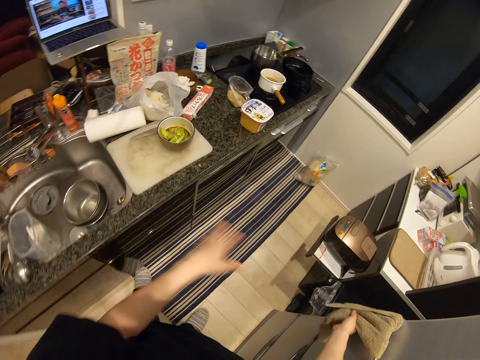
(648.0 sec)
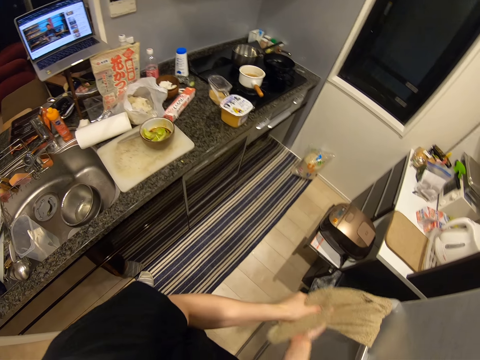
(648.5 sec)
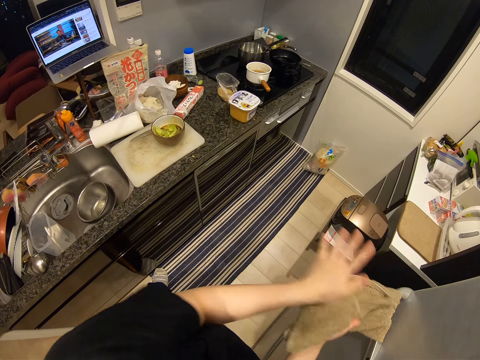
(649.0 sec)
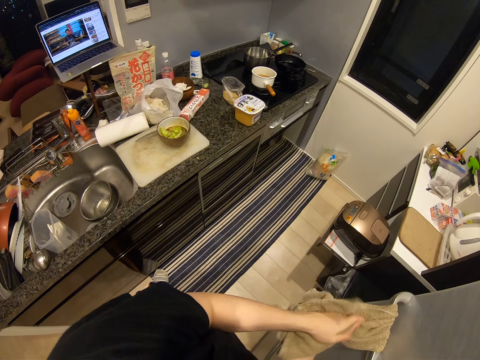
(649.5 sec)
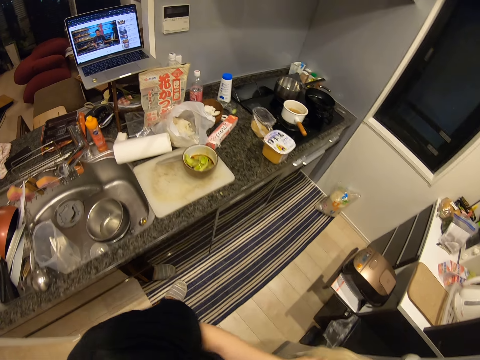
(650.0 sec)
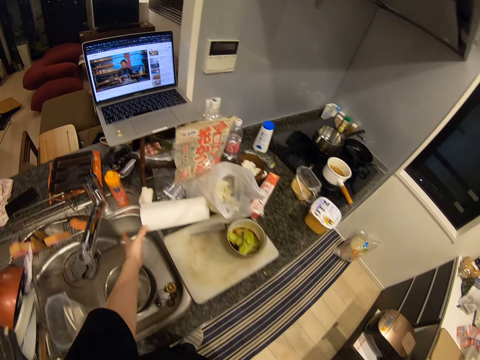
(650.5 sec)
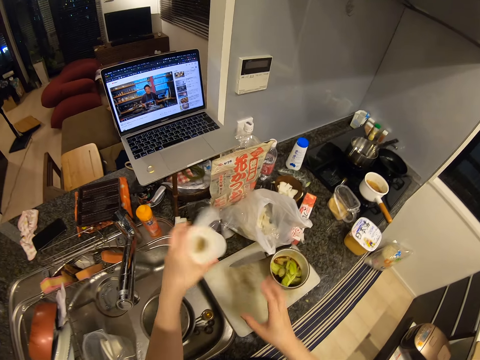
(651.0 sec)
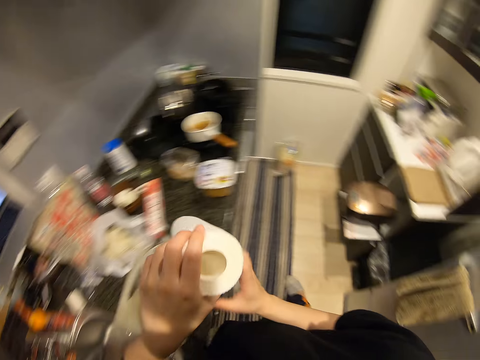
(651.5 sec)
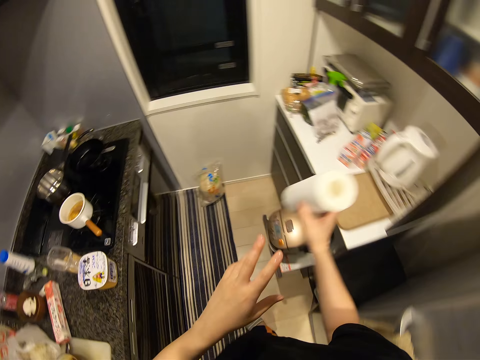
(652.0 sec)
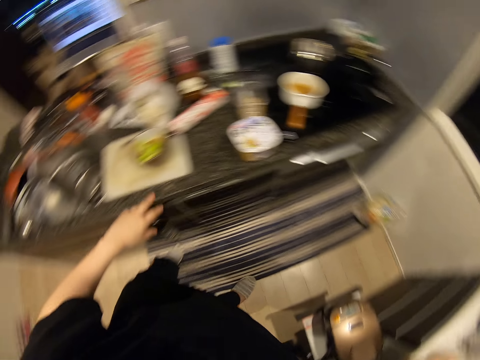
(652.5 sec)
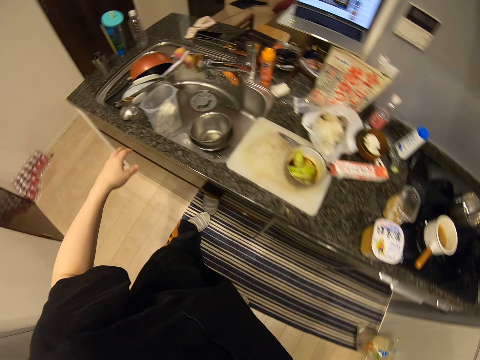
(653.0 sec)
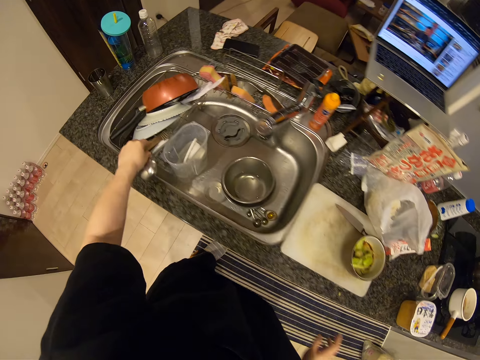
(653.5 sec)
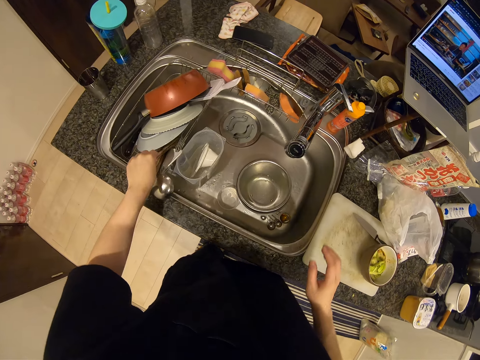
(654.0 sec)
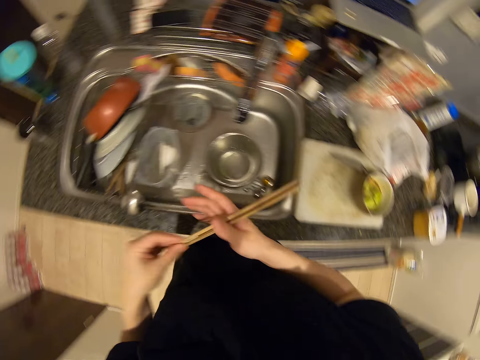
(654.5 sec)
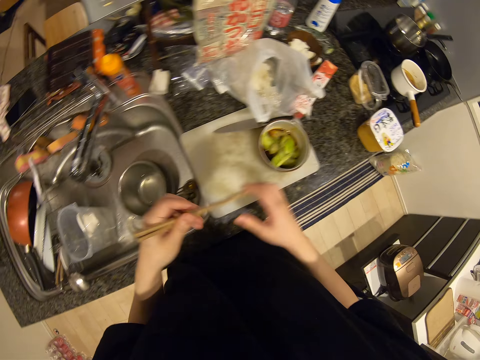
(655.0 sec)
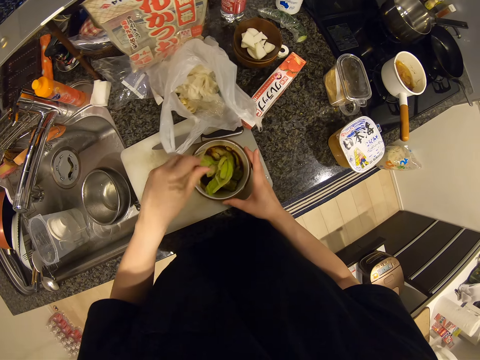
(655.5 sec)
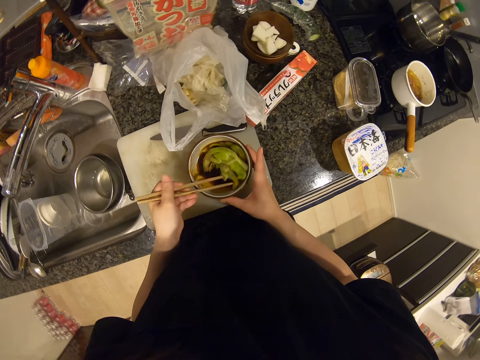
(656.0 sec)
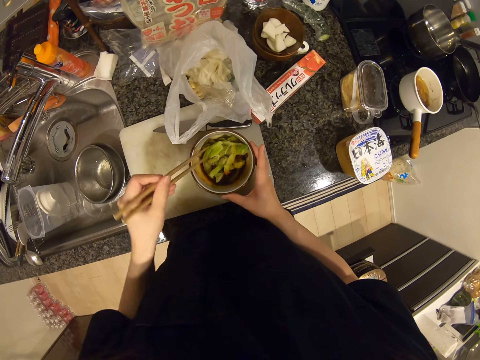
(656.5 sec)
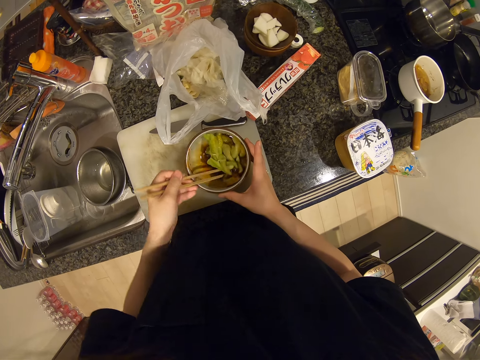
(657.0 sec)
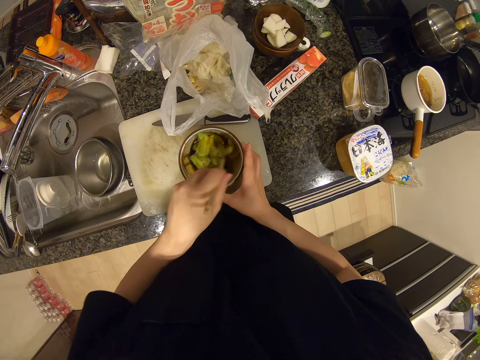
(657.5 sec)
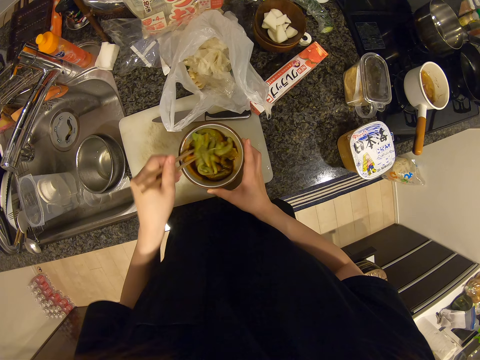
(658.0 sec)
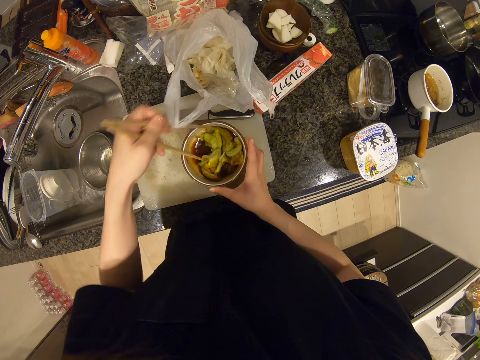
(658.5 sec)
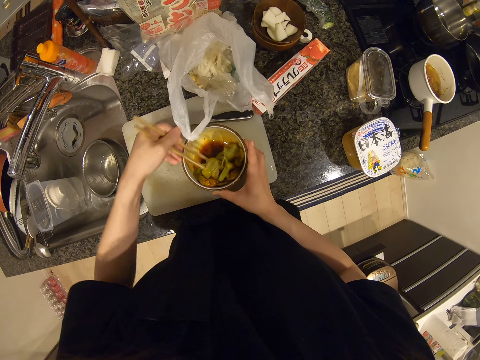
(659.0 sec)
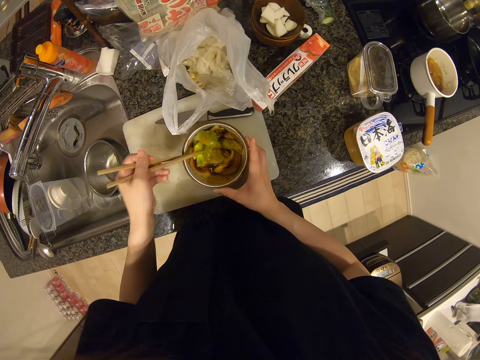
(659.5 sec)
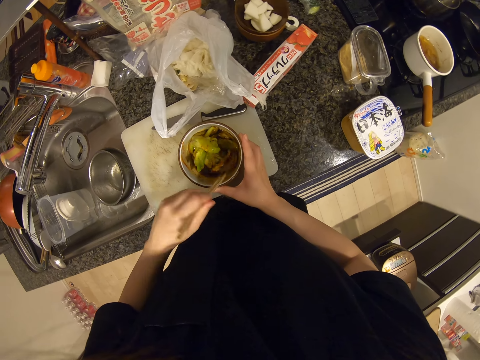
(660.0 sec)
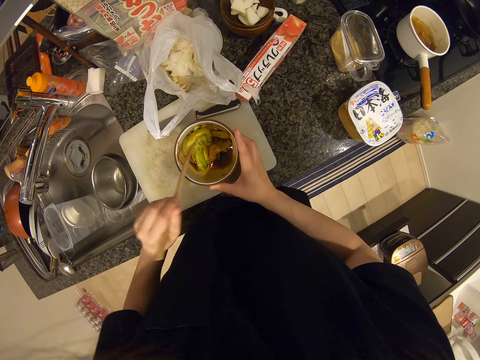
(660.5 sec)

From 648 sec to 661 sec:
The camera wearer wipes her hands with a towel. She picks up the paper towel on the table. She drops the paper towel on a shelf. She picks up the chopsticks in the sink. She stirs the vegetable in the bowl with the chopsticks.

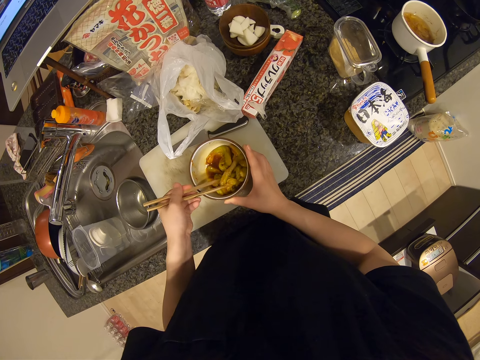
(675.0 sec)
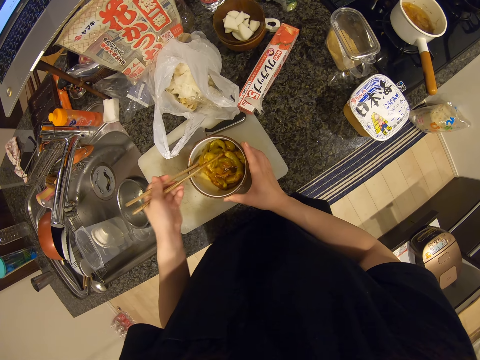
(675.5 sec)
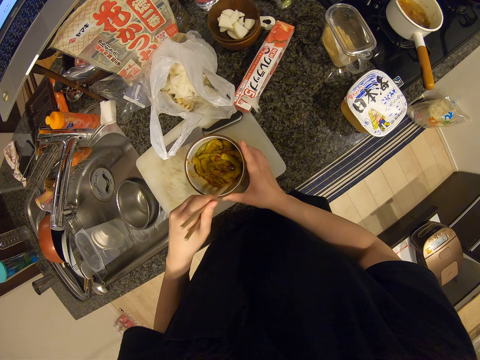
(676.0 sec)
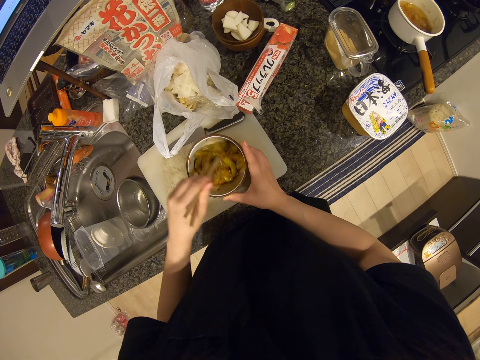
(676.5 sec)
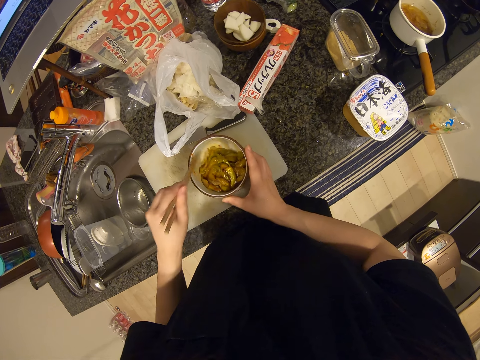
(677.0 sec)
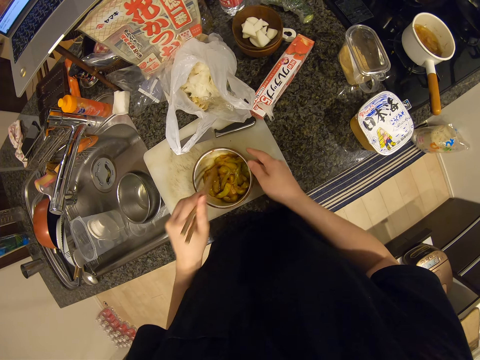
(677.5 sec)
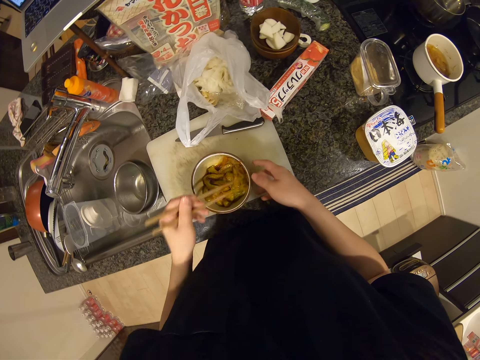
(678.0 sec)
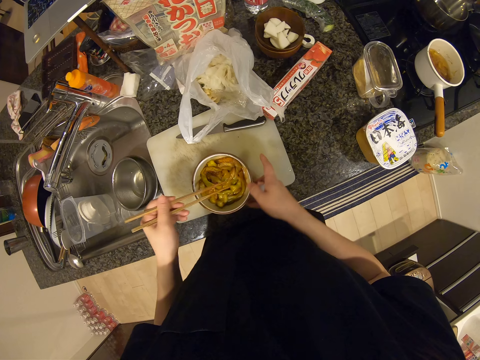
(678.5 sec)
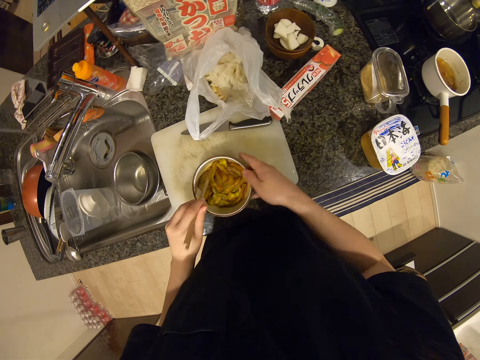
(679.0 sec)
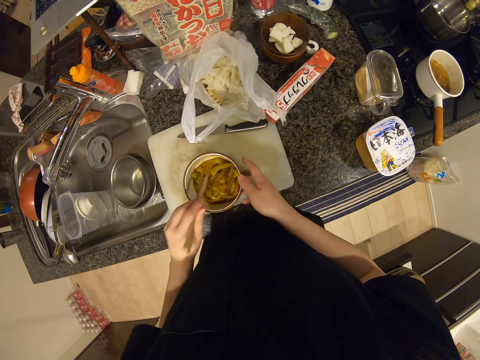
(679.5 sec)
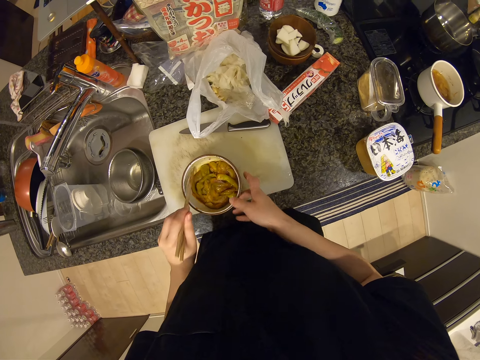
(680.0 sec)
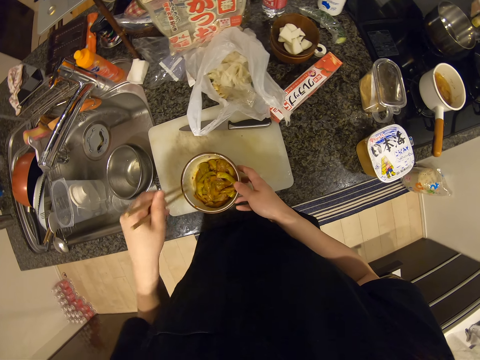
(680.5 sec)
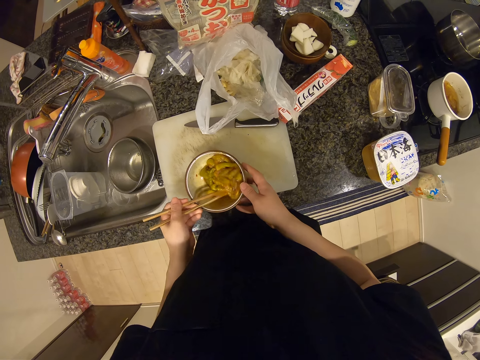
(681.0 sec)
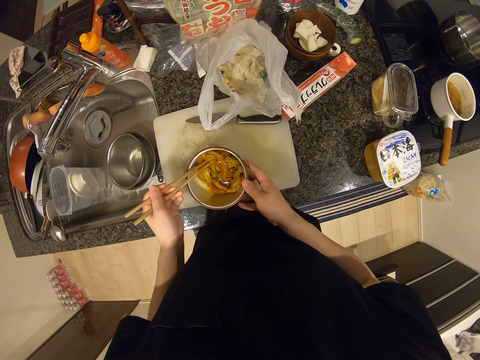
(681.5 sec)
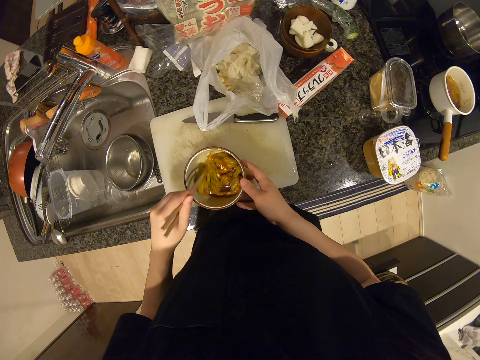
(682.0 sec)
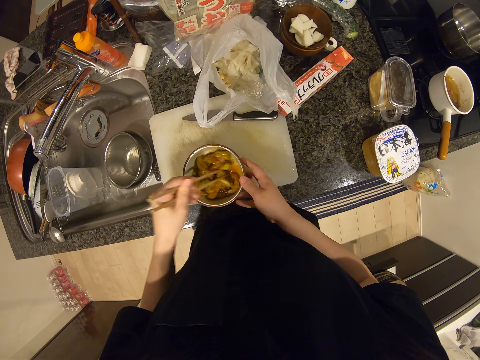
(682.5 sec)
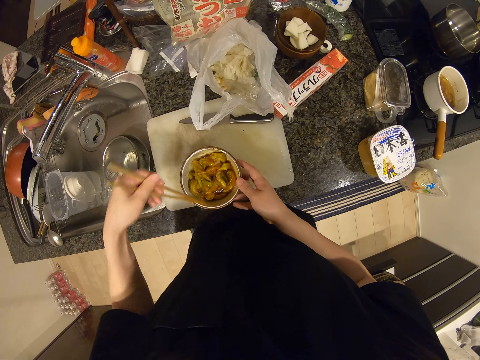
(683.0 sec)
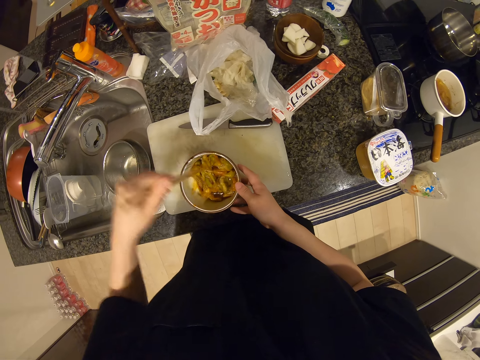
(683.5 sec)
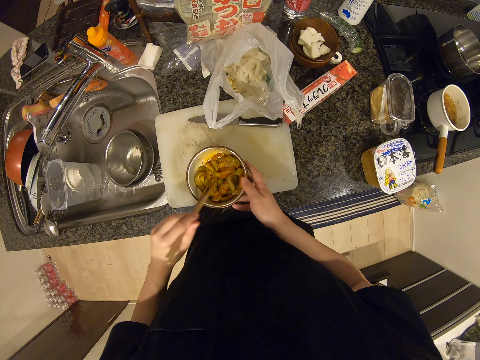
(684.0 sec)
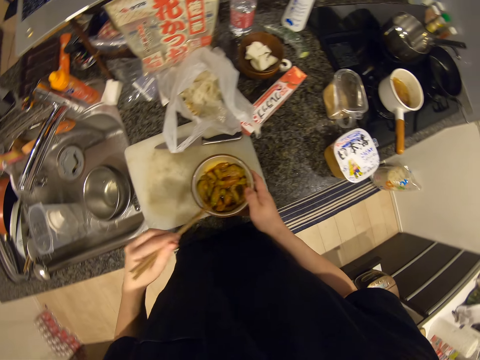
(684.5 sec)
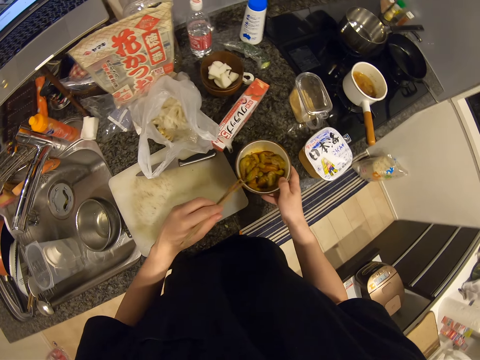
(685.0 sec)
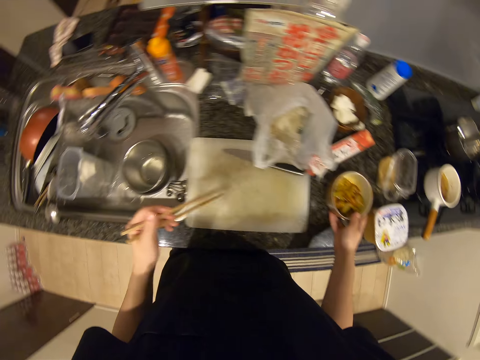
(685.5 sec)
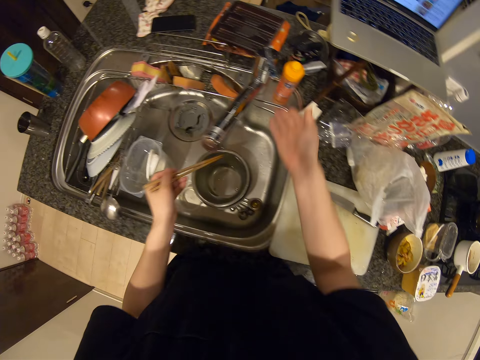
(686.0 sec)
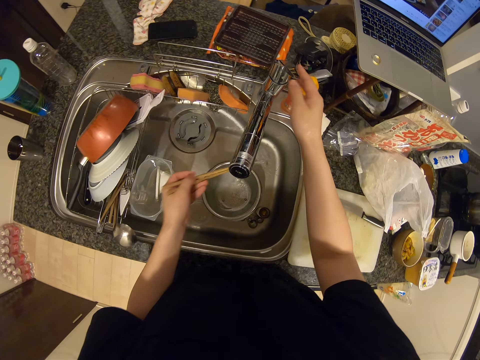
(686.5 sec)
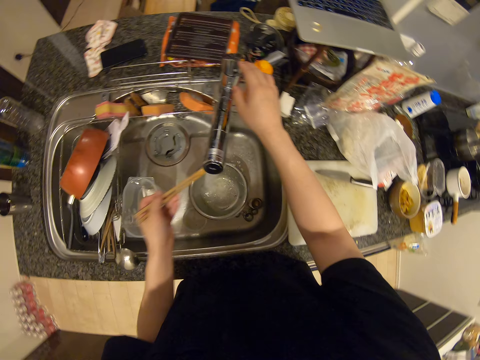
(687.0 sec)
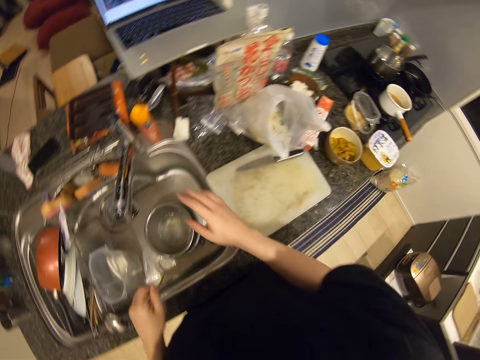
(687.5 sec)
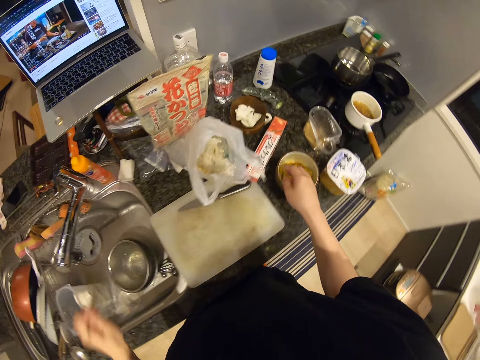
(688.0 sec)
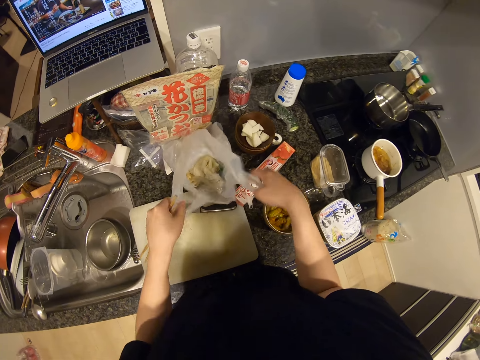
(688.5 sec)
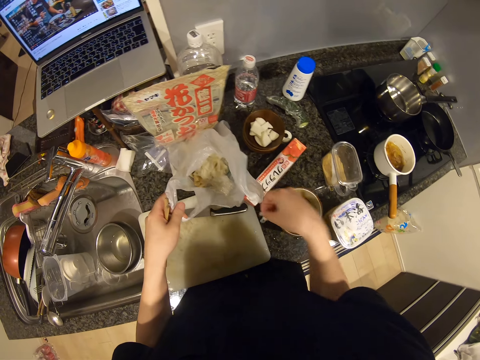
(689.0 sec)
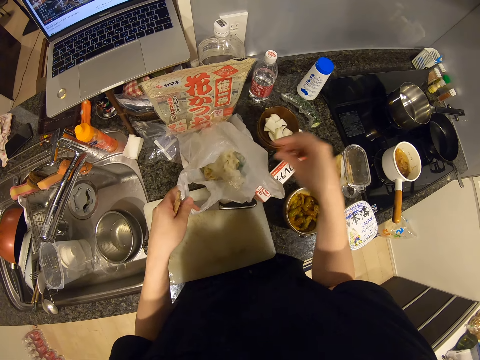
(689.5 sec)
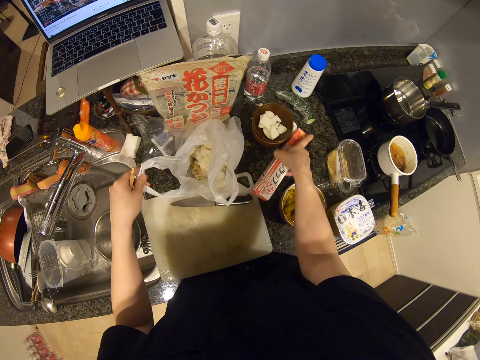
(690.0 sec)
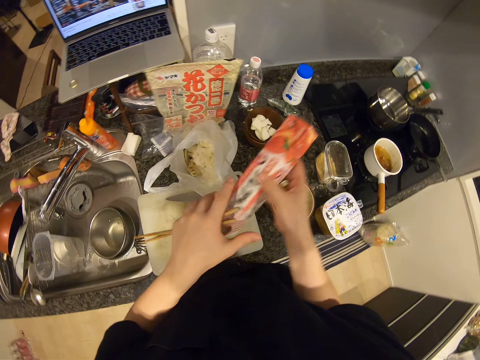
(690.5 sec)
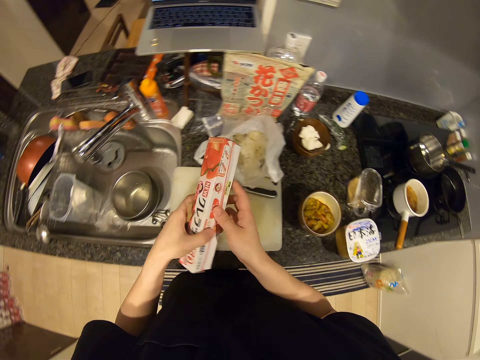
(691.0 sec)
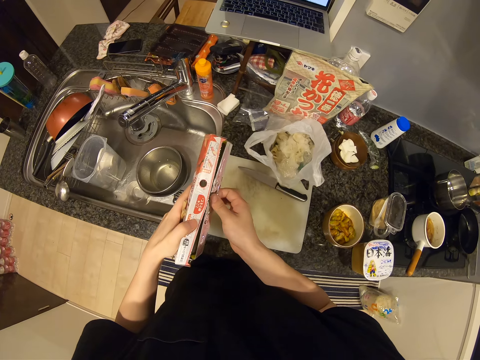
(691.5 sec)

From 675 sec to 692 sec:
The camera wearer mixes something and rotates the bowl. They pick up the bowl on the chopping board and drop the bowl on the table. They turn on the water faucet. They rinse the chopsticks. They turn off the water faucet. They pick up a piece of paper towel on a carton and drop the piece of paper towel in the trash cellophane. They pick up the carton of cling foil wrap on the table. They open the carton.
